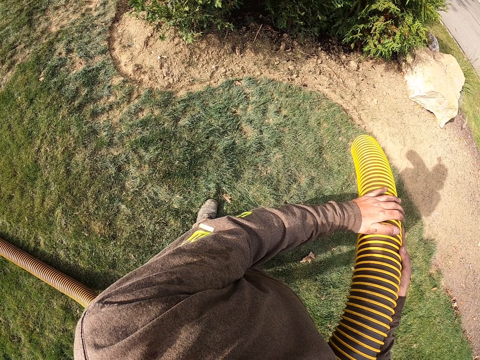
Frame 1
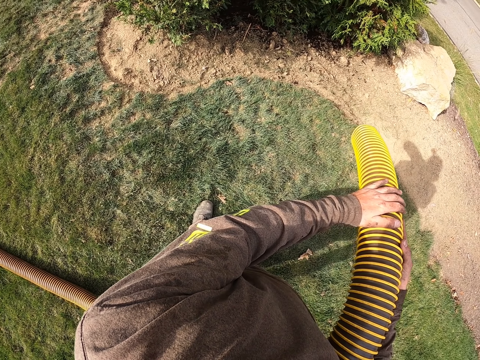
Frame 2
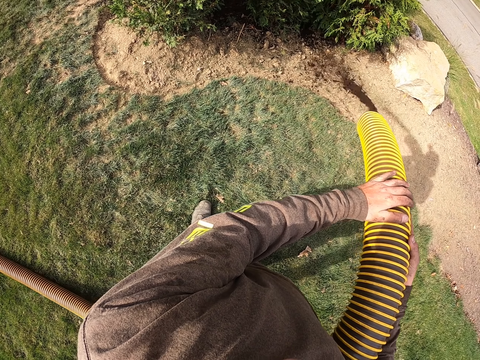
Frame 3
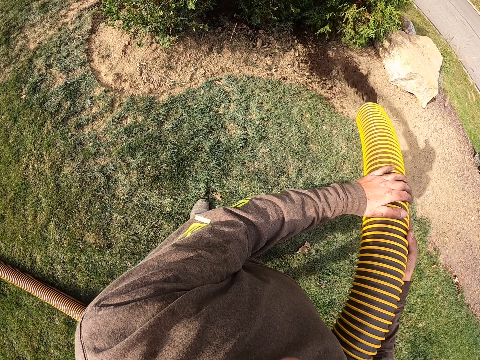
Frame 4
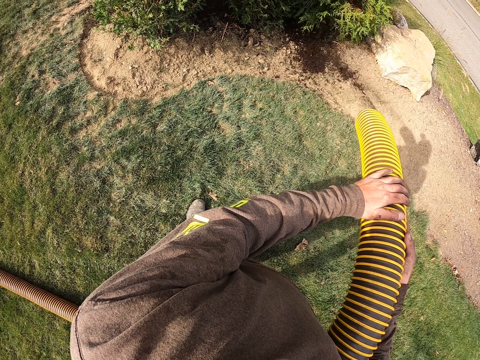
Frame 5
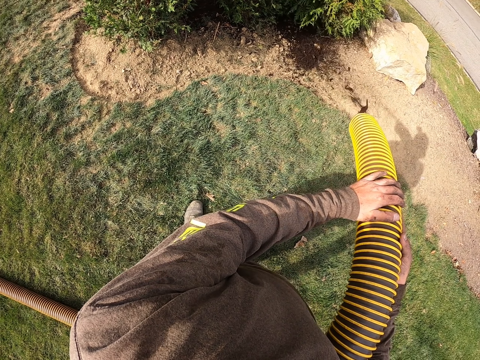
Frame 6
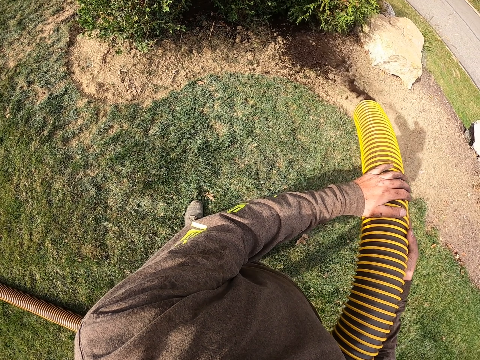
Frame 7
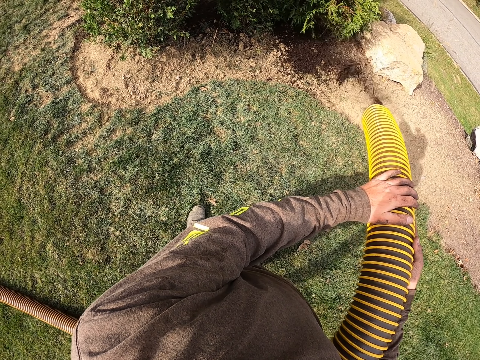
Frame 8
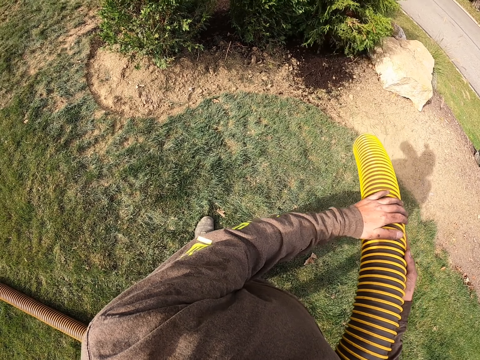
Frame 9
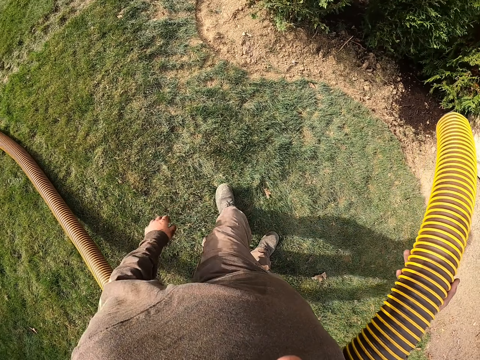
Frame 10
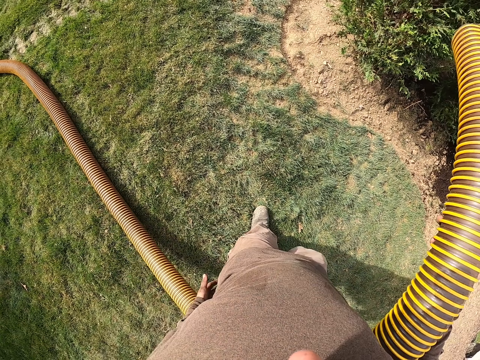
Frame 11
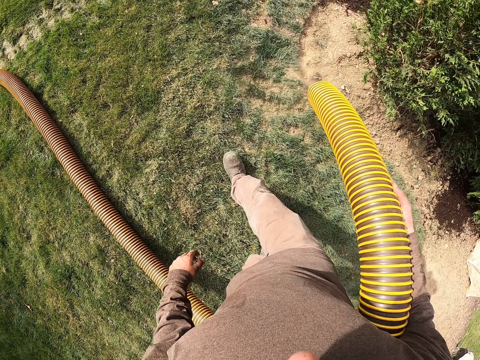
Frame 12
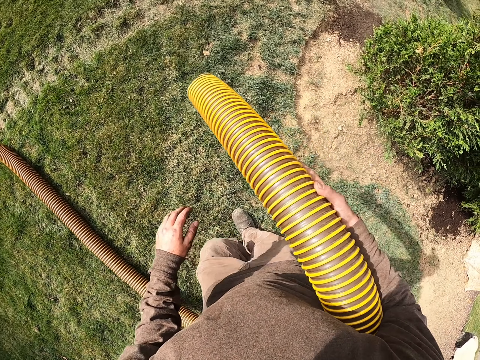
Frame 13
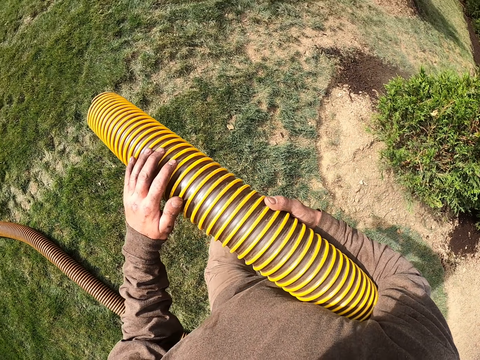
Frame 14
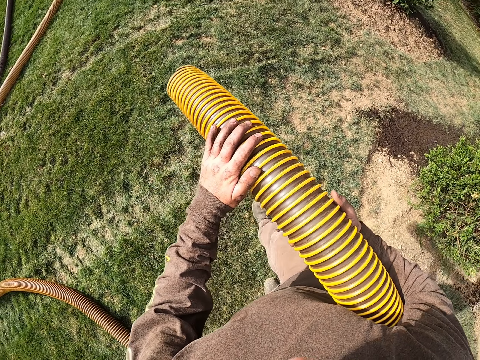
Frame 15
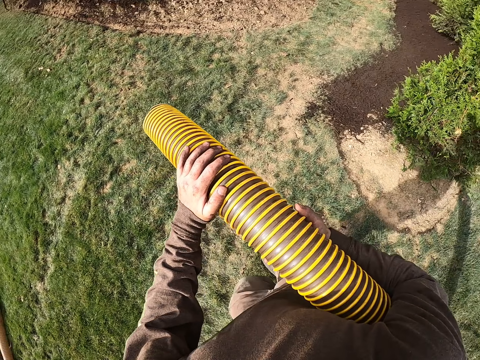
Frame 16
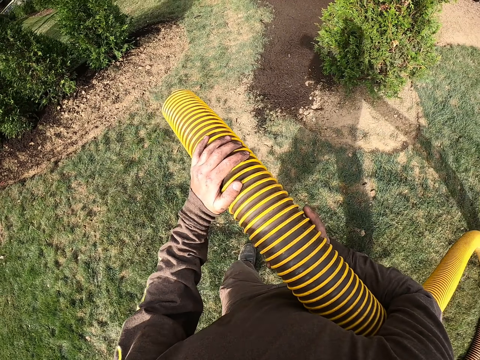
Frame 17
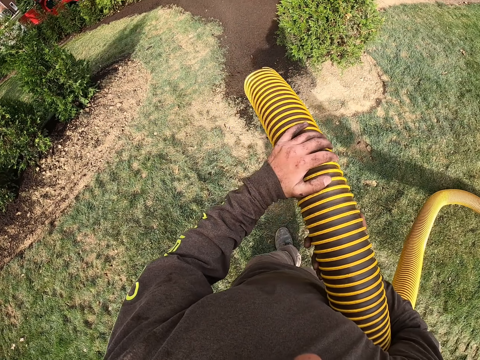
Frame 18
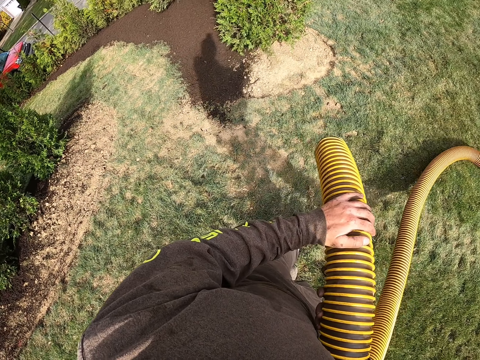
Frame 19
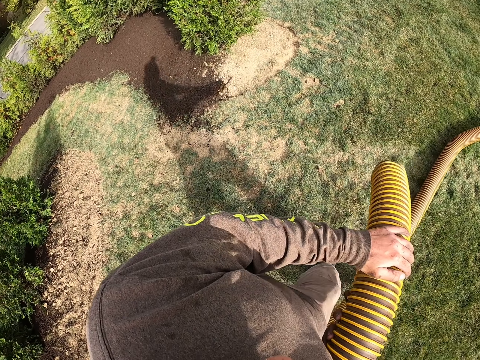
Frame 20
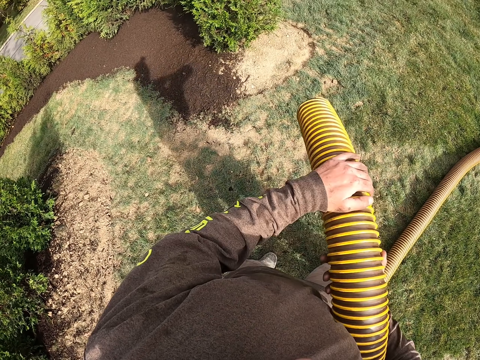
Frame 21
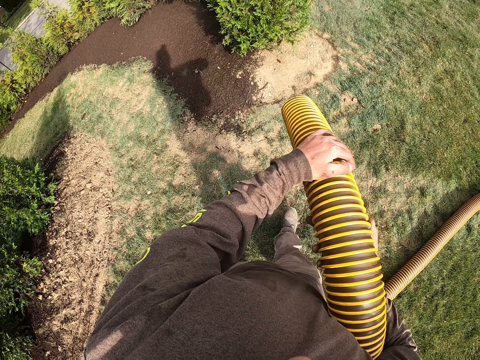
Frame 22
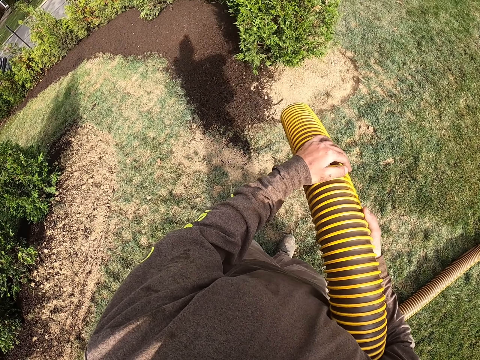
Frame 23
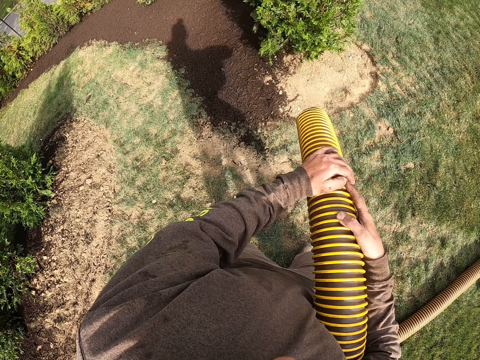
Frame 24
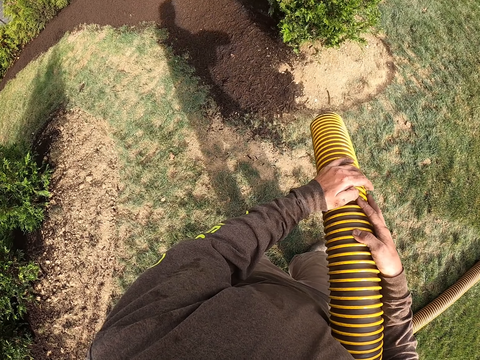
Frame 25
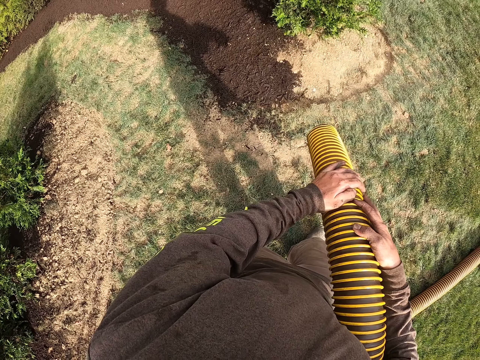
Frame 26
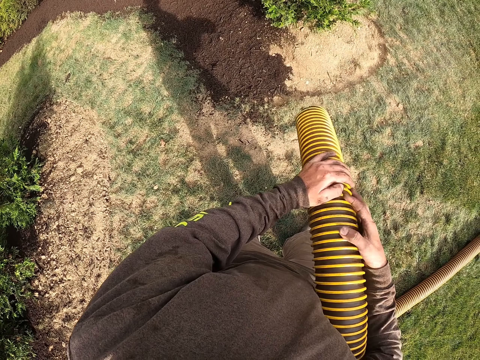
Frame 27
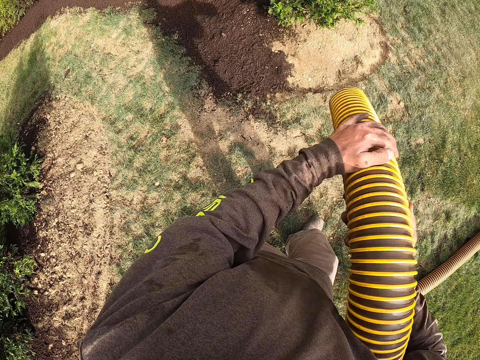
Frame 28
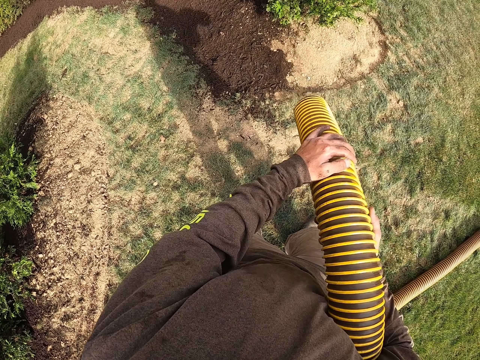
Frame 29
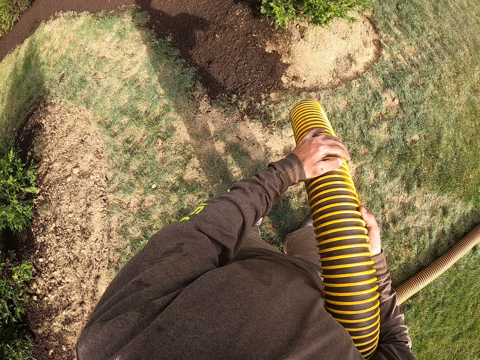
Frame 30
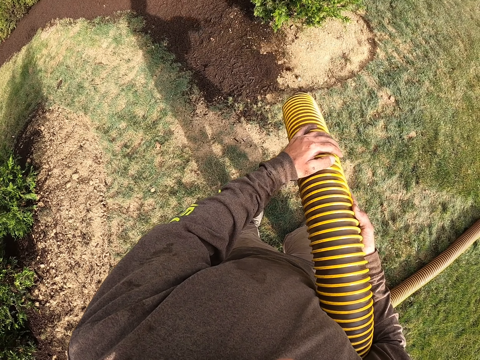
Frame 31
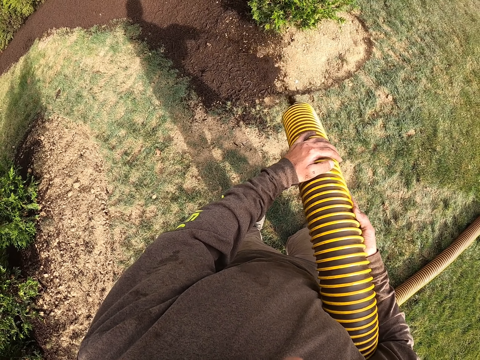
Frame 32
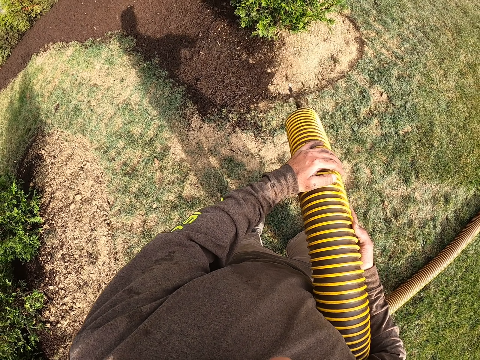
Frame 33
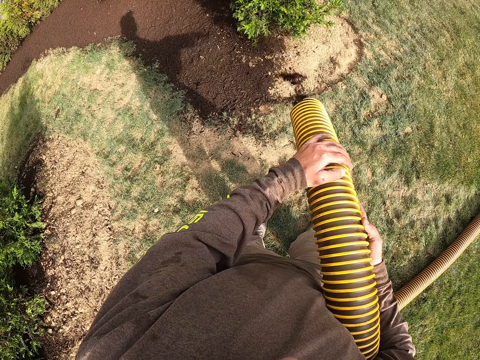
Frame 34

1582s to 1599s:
The camera wearer pours on the ground the manure in the manure suction pipe. They hold the pipe with the right hand. They walk on the field. They hold the pipe with both hands. They stand facing the flower. They hold the pipe facing the ground. They shake the pipe.

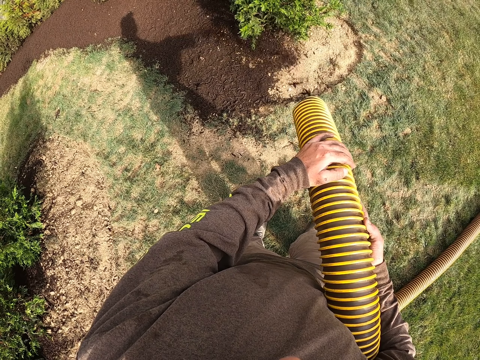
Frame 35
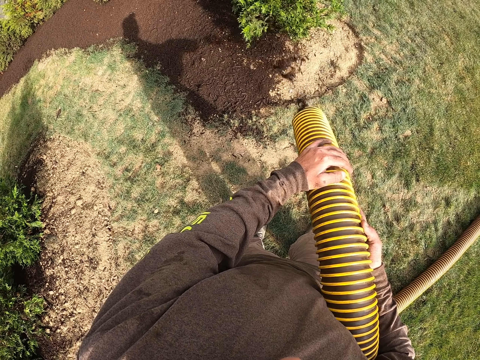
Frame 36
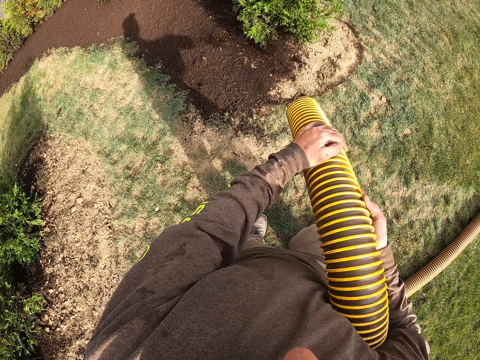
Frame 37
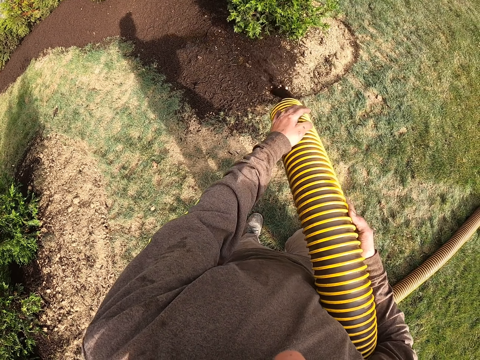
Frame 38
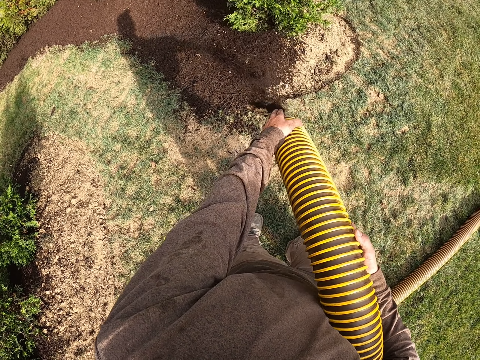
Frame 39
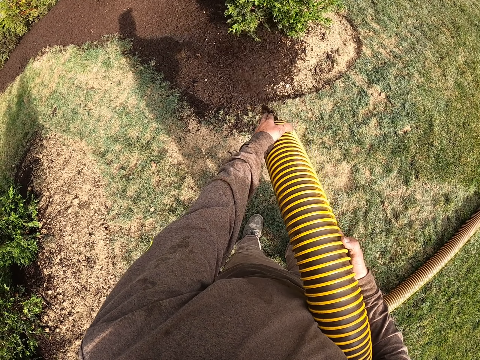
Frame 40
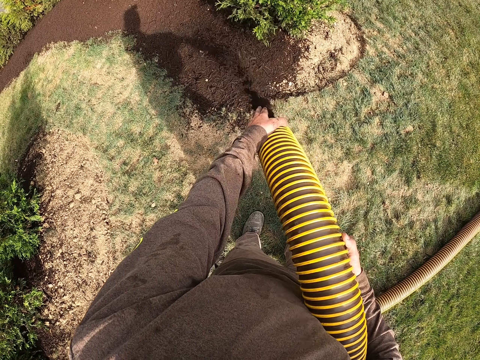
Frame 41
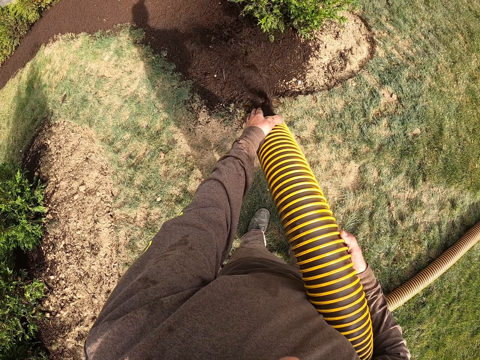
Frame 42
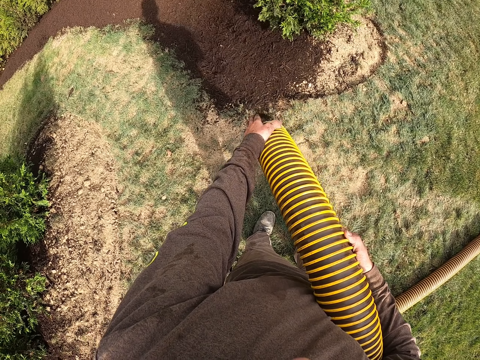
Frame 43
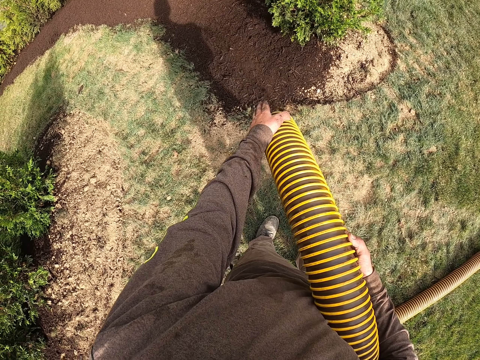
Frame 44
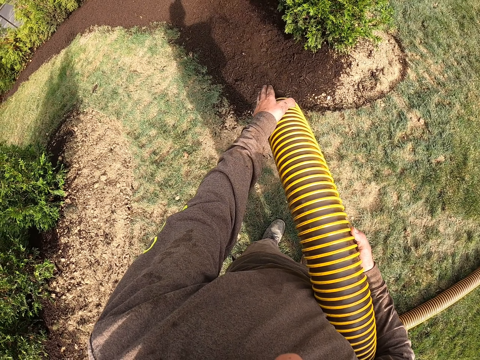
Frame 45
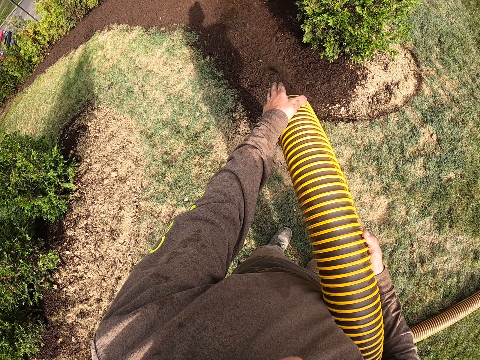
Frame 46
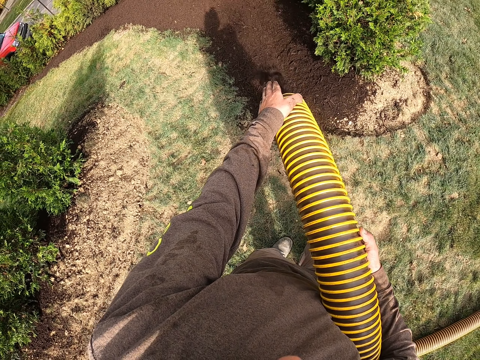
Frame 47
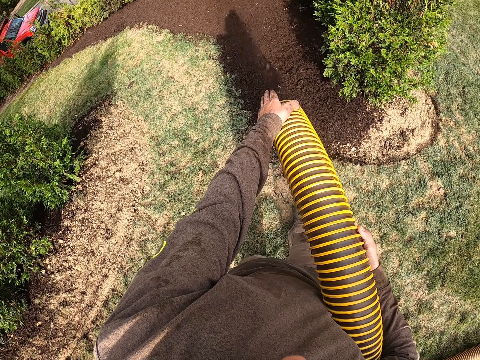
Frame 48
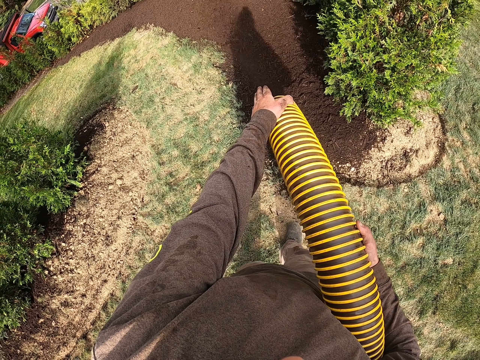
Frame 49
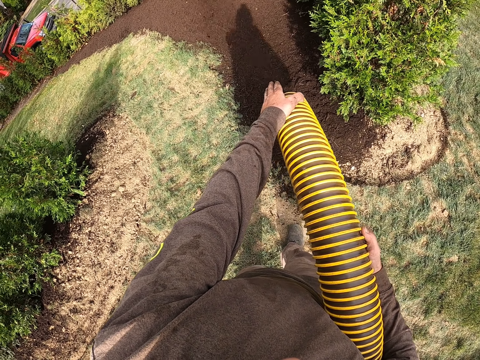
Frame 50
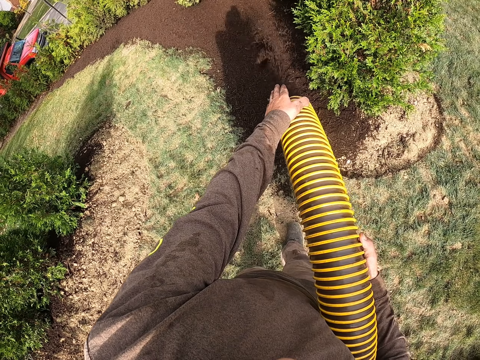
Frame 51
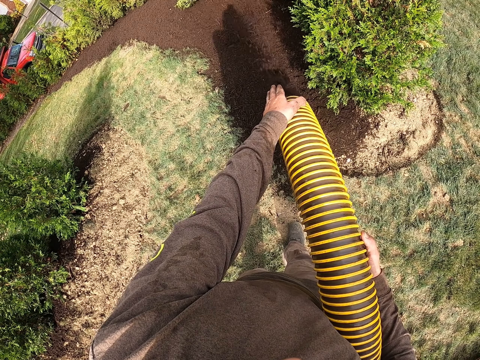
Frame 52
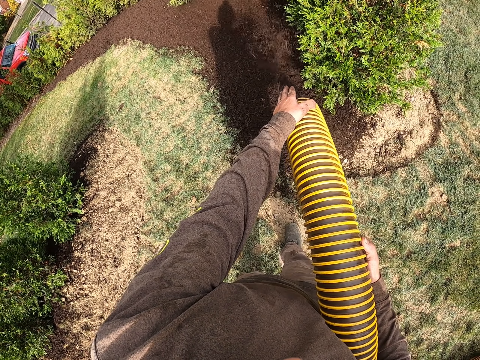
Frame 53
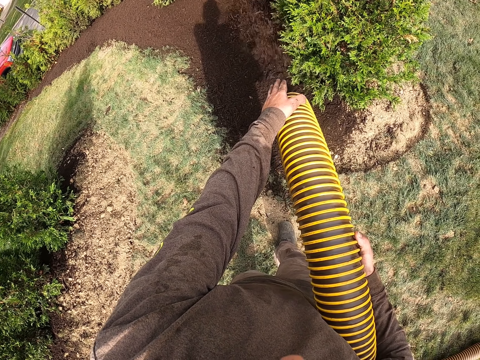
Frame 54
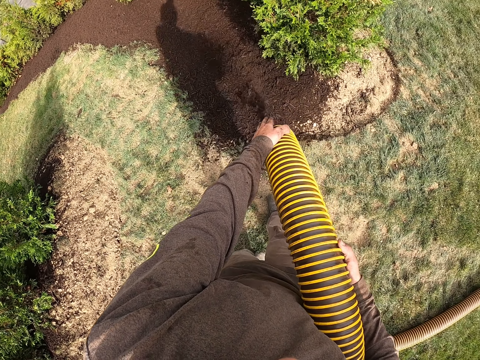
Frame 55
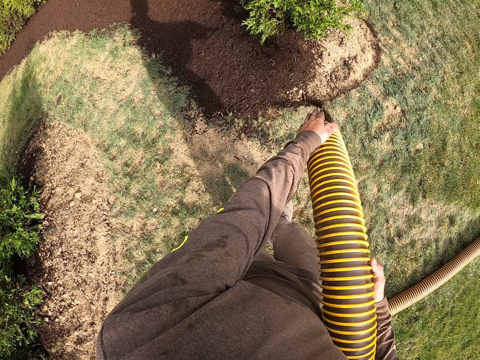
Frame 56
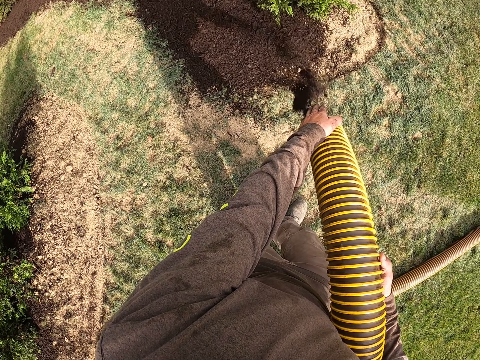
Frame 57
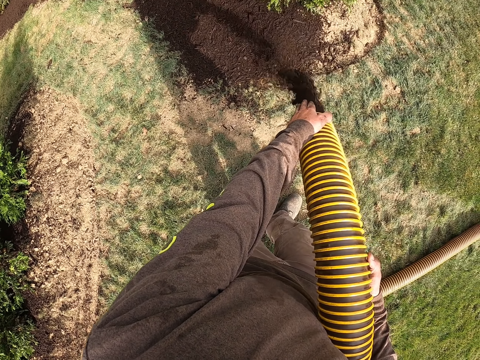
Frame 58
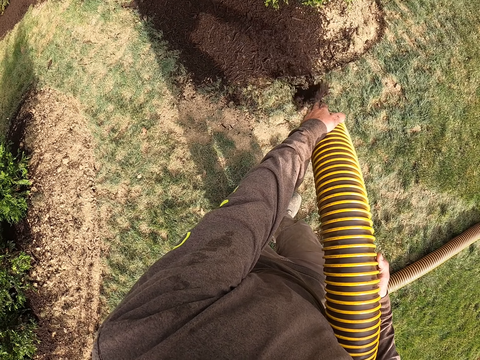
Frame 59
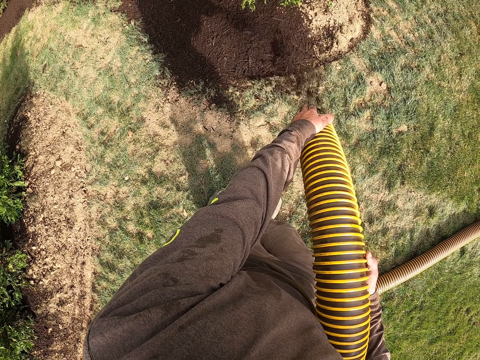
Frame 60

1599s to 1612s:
The camera wearer pours on the ground the manure in the manure suction pipe. They walk on the field.
